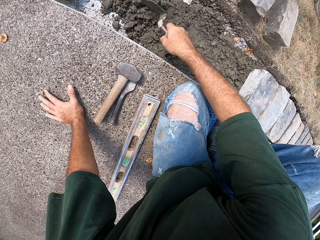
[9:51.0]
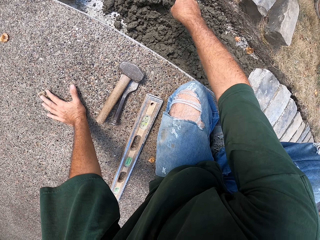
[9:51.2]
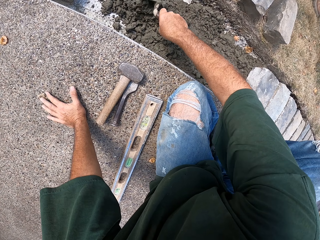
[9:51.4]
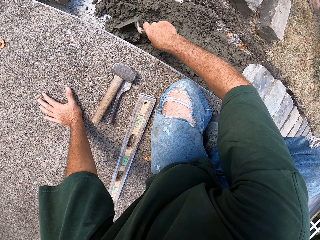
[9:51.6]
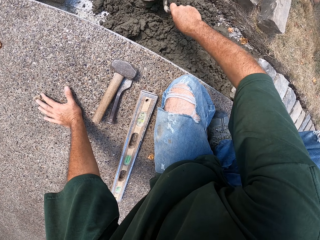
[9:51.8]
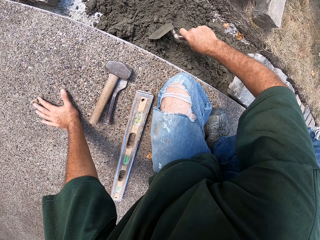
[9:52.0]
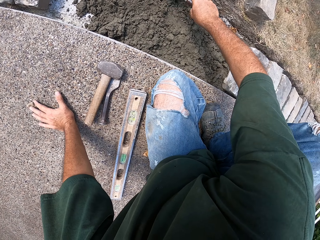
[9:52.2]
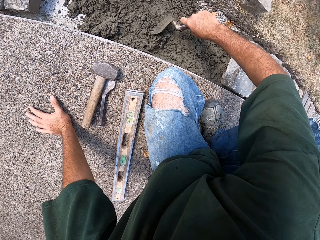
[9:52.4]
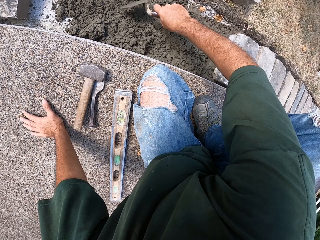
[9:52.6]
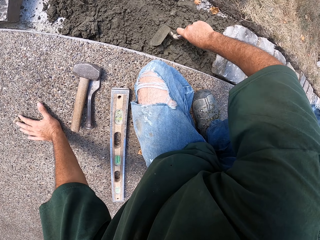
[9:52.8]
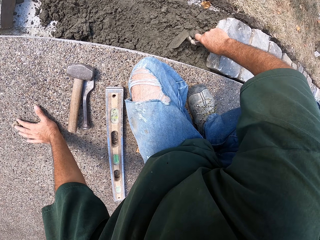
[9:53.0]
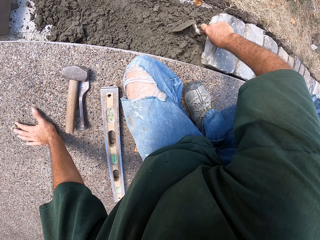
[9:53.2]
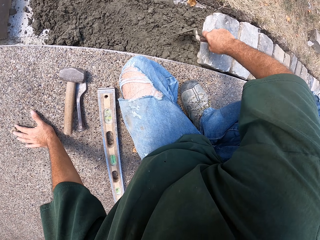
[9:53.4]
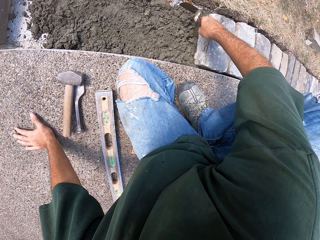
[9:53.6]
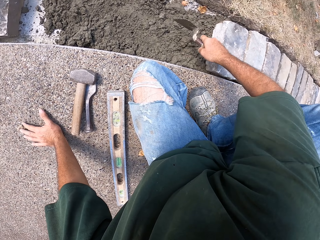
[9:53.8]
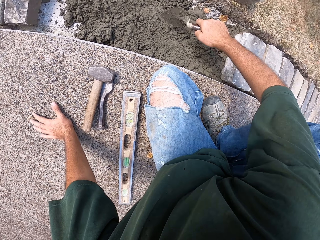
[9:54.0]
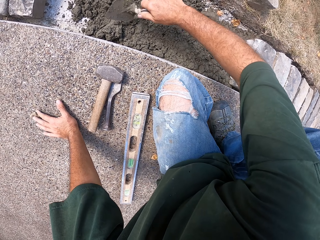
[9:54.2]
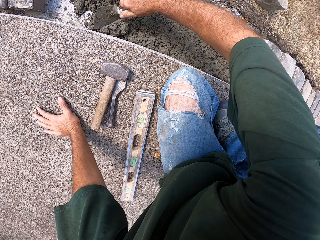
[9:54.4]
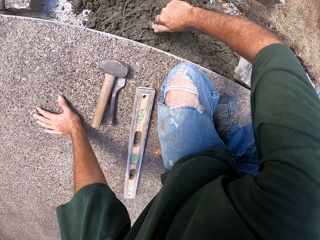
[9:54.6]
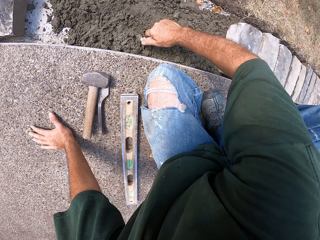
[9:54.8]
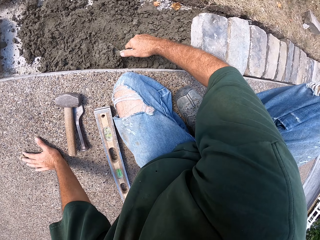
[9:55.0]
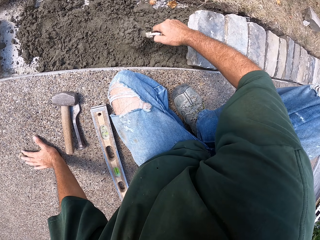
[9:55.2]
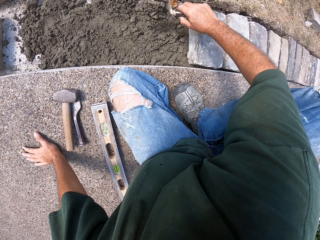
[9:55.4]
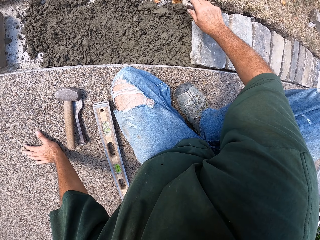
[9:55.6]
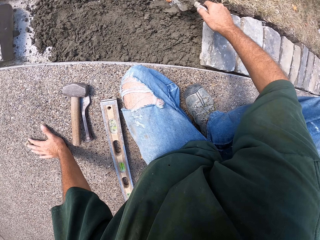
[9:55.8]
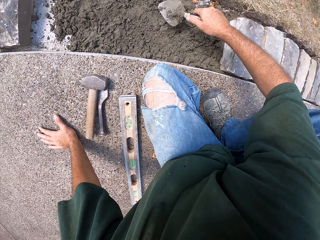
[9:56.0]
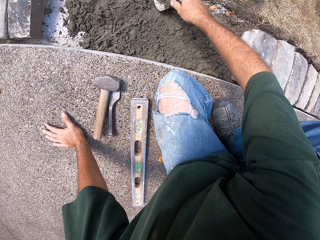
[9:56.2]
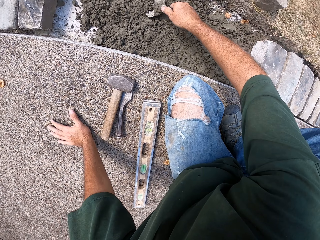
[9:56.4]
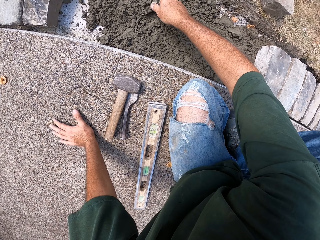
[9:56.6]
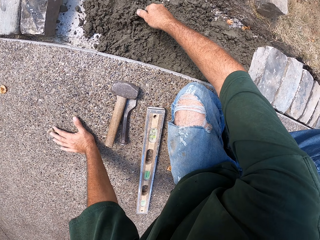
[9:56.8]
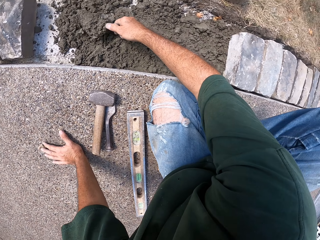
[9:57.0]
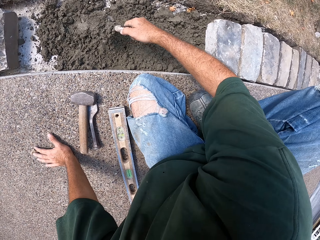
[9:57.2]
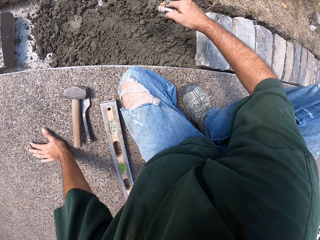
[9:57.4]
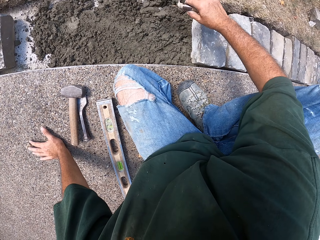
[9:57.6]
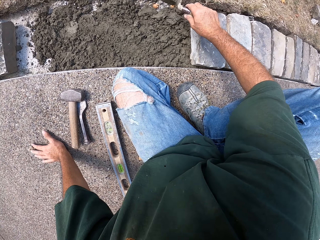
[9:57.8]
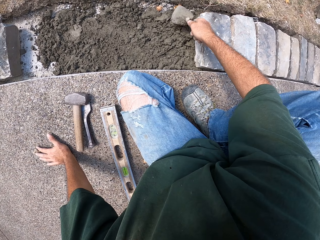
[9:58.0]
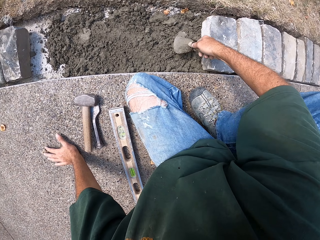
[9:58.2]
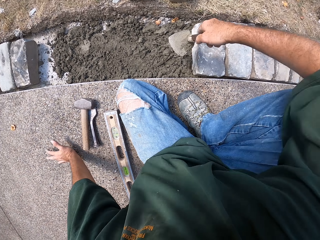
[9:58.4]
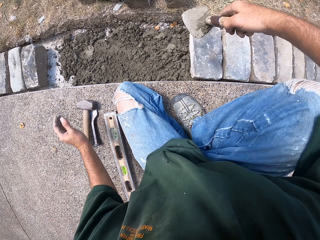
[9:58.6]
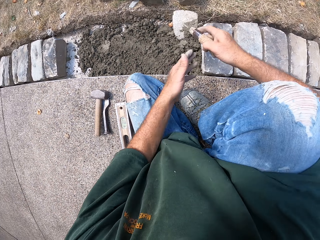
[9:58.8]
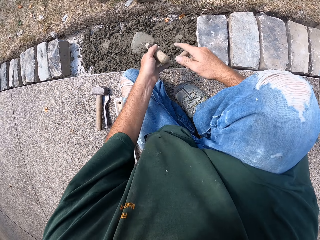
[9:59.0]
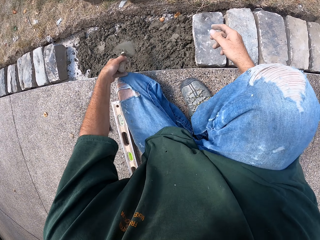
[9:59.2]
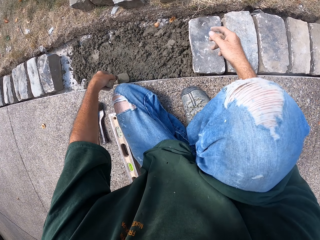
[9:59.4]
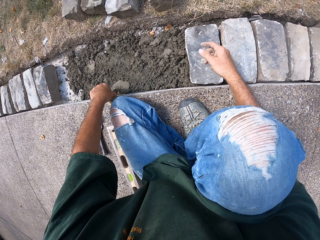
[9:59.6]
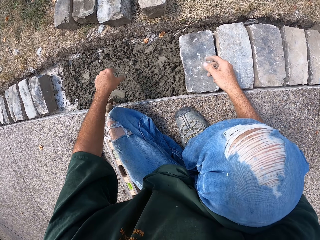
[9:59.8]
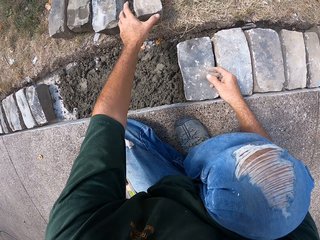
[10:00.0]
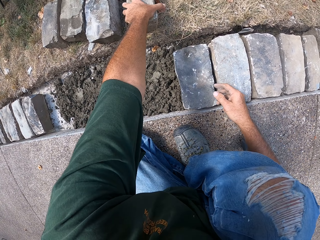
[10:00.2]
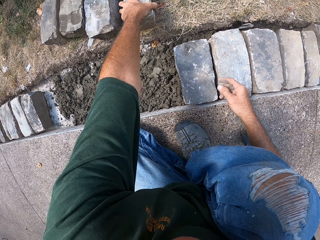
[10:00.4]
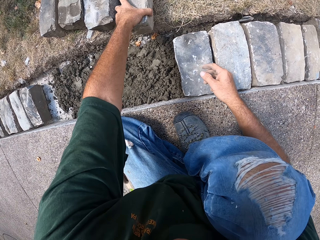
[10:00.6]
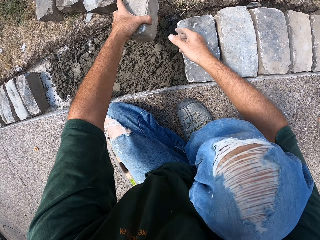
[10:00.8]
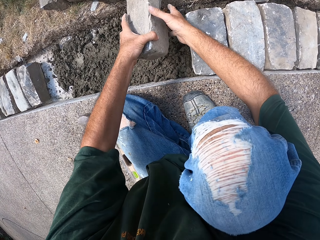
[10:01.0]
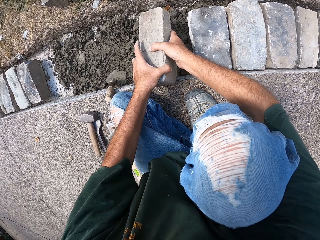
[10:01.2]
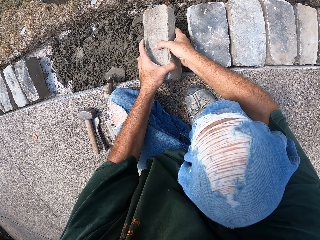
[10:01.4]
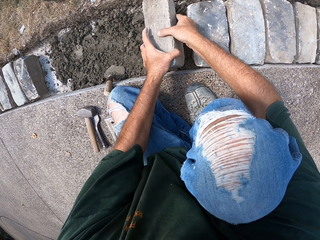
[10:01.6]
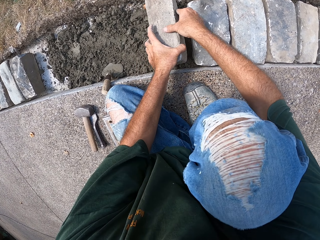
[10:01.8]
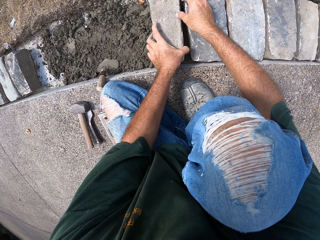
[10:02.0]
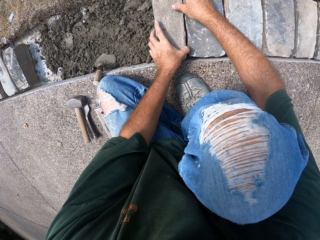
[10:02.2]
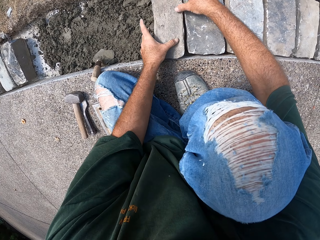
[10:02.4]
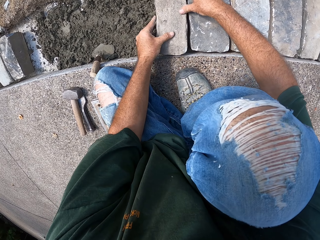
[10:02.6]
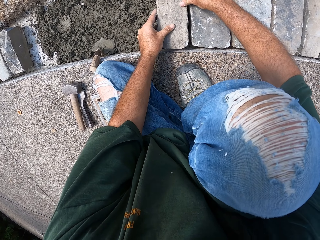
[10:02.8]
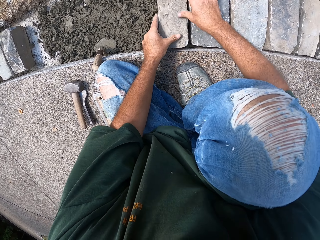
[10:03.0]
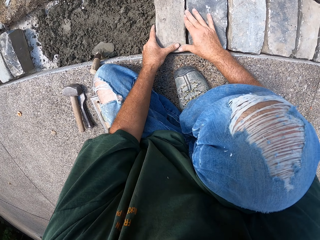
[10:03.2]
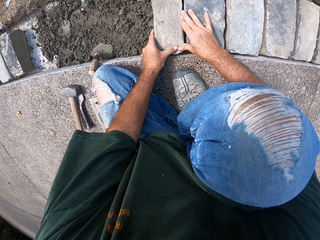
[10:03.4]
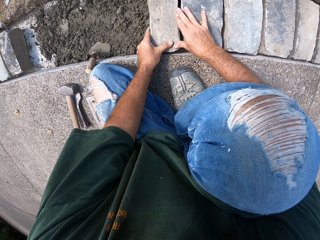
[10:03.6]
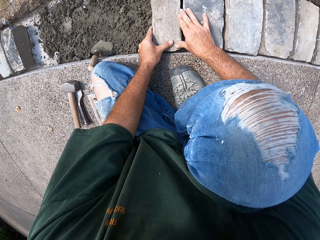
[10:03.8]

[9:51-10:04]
The camera wearer spreads mortar or concrete with a trowel. They scoop and pour the concrete aside. They drop the masonry trowel. They pick up a brick. They put the stone in the furrow. They fix the brick.

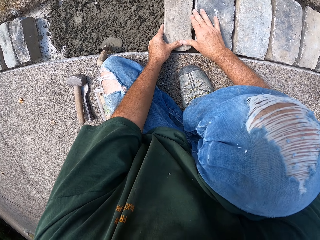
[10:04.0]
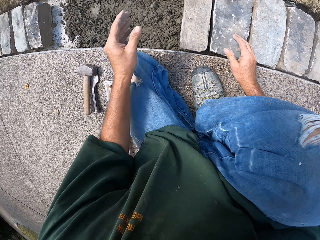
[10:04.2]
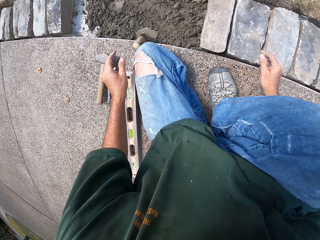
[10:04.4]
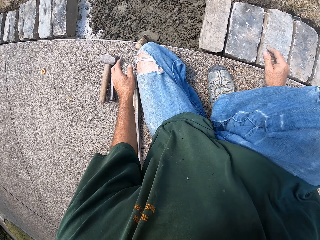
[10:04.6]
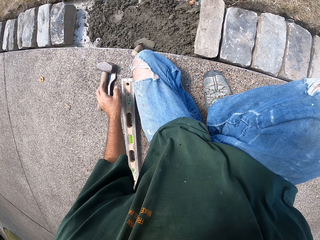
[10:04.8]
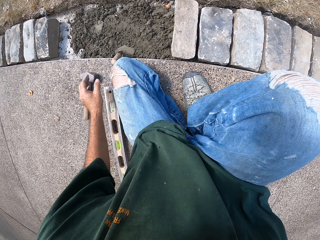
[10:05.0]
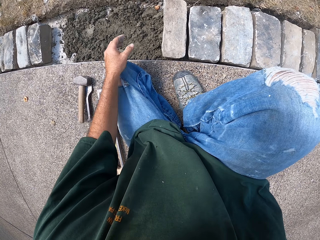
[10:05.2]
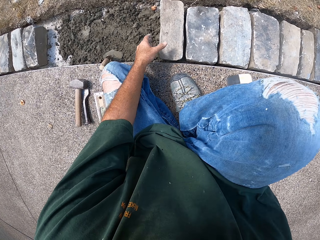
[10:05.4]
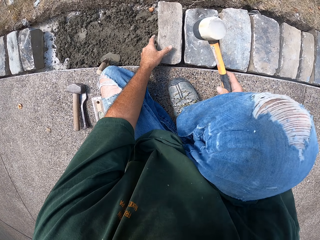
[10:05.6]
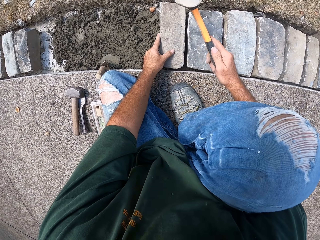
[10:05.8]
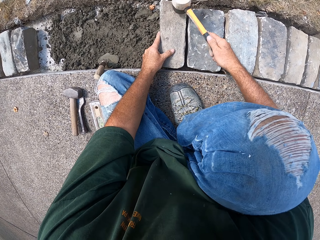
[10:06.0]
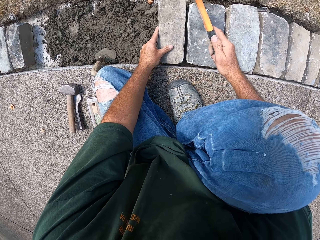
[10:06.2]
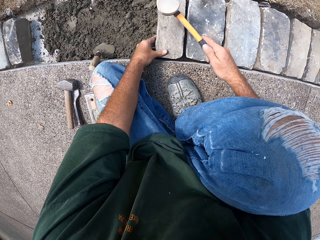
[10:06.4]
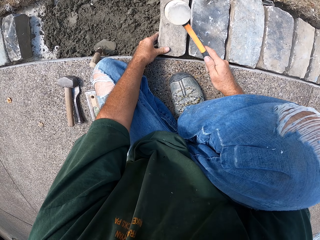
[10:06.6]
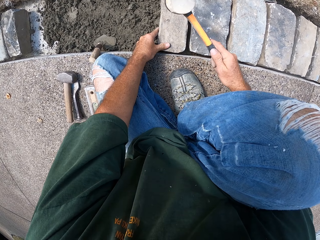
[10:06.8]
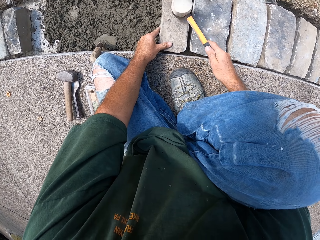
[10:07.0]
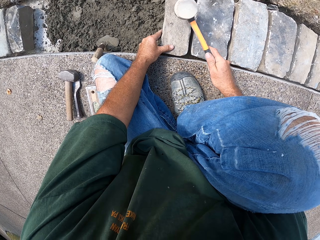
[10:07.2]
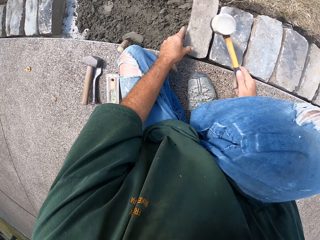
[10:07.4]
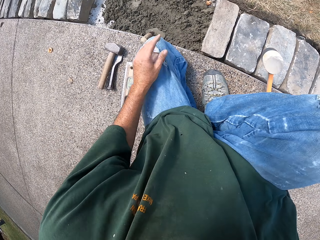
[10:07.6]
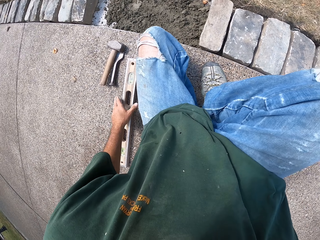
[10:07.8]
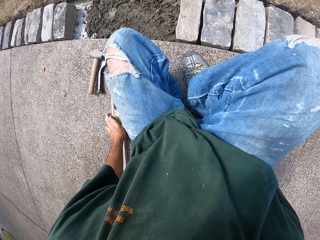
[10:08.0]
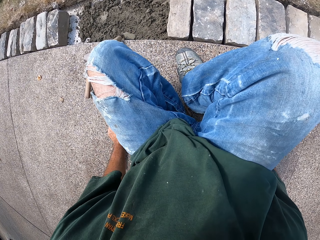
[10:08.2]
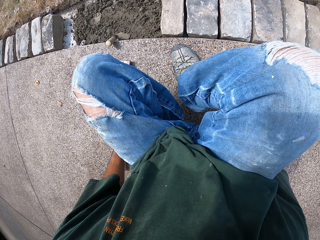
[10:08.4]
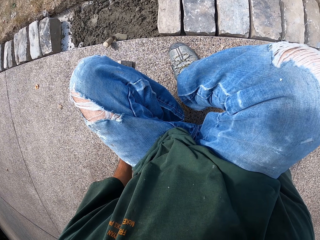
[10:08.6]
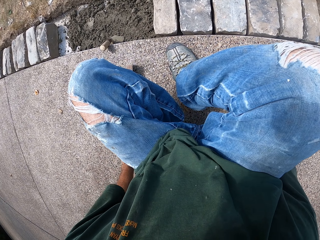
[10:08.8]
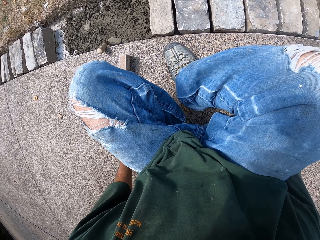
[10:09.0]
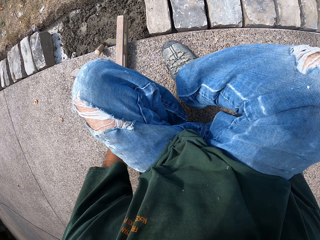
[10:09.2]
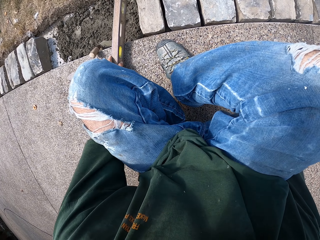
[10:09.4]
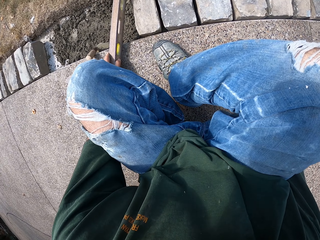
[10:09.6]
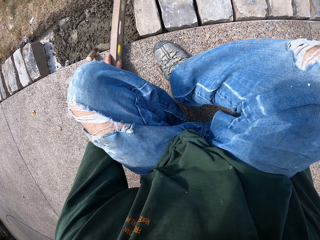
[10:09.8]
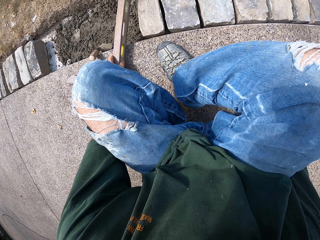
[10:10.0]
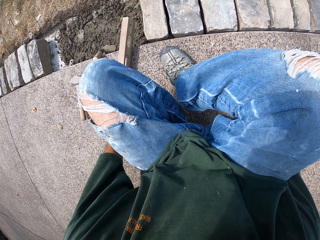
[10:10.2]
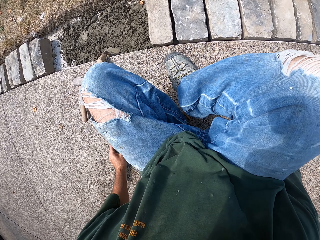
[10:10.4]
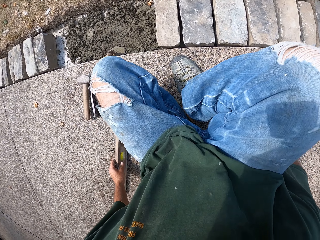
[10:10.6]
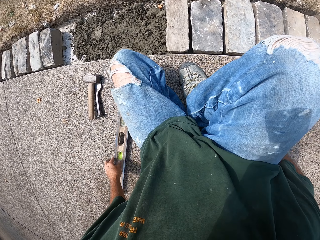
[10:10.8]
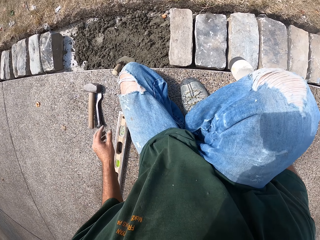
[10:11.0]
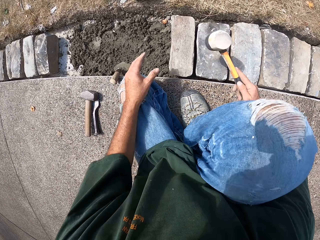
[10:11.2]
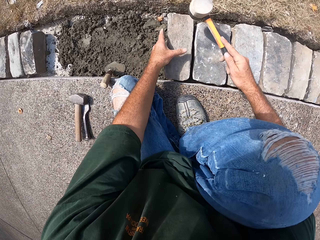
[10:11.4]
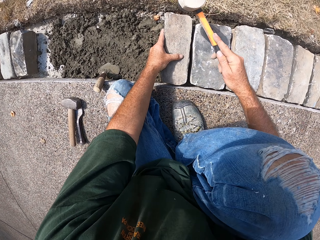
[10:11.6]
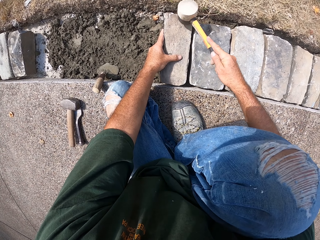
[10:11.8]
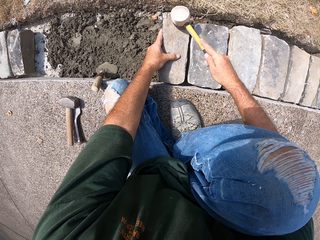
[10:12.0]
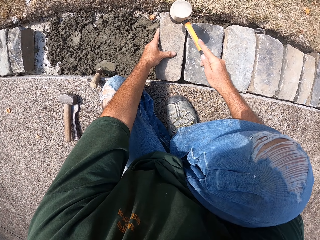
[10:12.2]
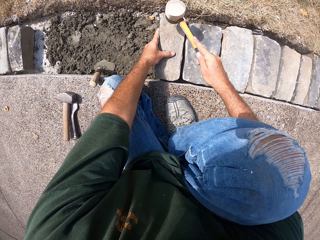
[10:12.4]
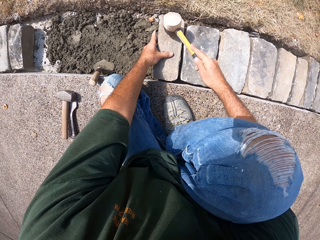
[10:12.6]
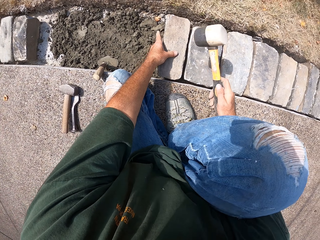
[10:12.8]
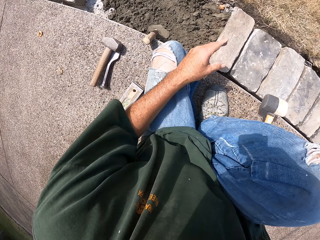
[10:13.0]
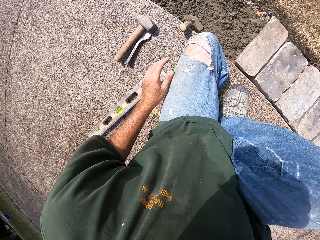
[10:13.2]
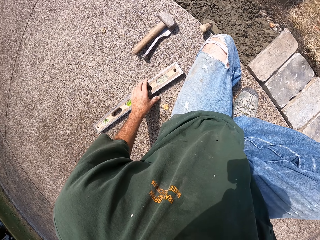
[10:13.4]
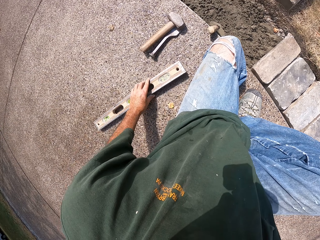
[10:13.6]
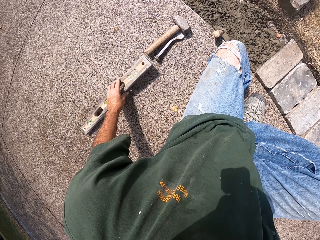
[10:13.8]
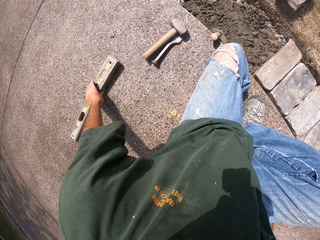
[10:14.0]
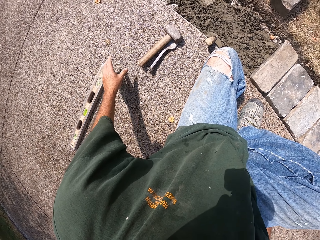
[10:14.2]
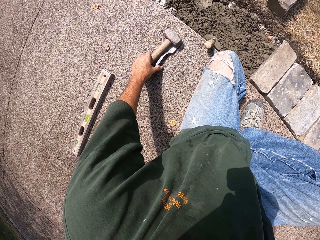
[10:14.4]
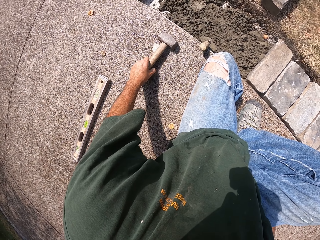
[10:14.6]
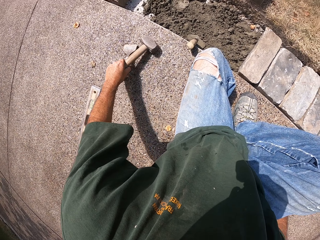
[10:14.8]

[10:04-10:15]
The camera wearer picks up a hammer and hits the brick with the hammer. They drop the hammer. They pick up a spirit level or level balance. They check the level with the level balance. They drop the spirit level. They hit the brick with the hammer. They push the level balance aside.
